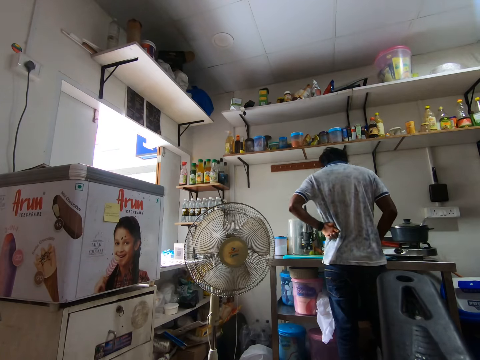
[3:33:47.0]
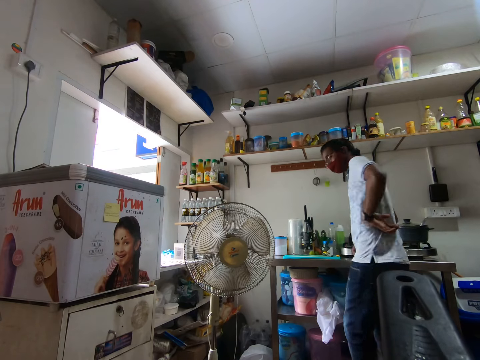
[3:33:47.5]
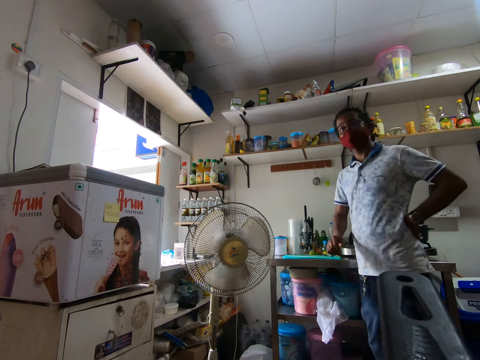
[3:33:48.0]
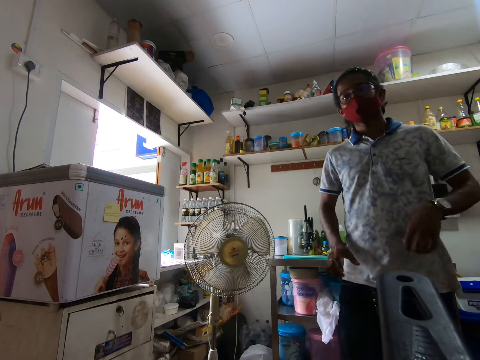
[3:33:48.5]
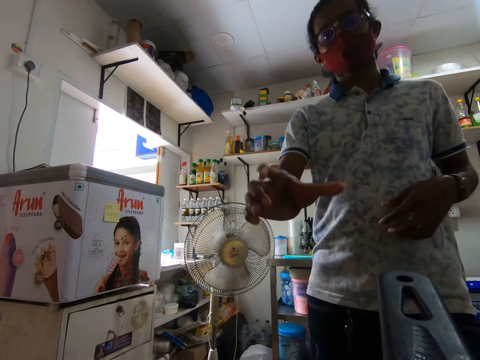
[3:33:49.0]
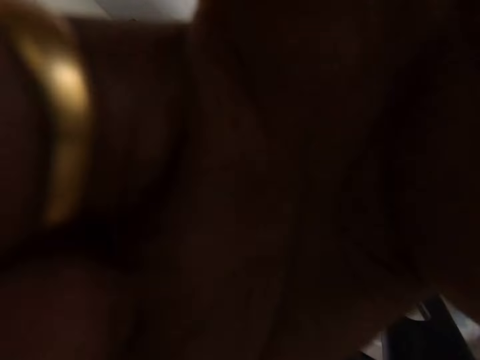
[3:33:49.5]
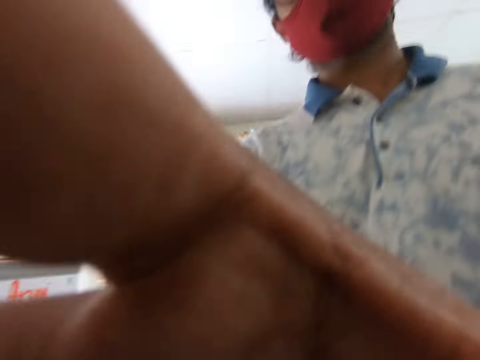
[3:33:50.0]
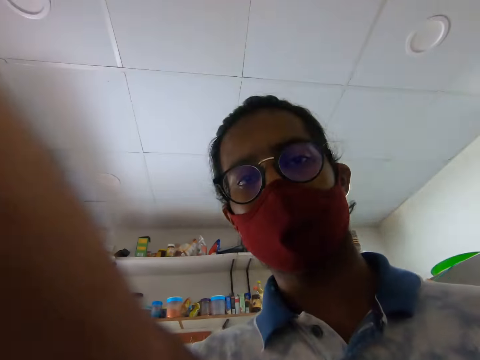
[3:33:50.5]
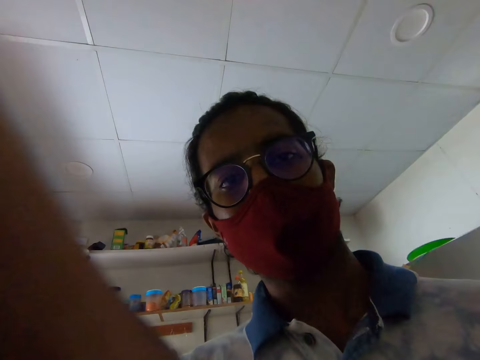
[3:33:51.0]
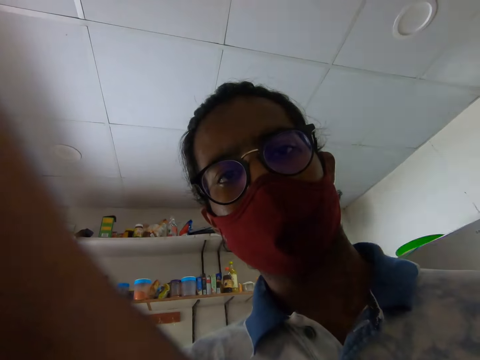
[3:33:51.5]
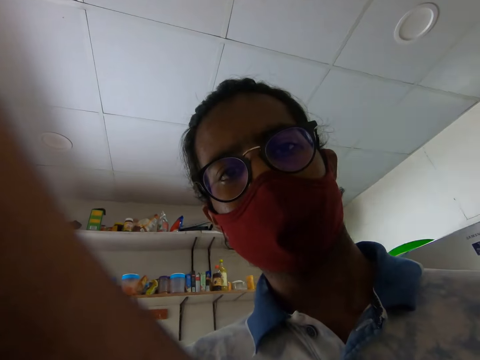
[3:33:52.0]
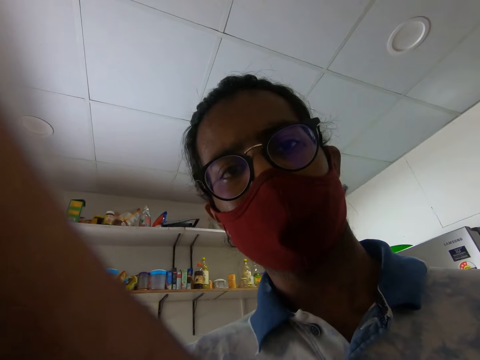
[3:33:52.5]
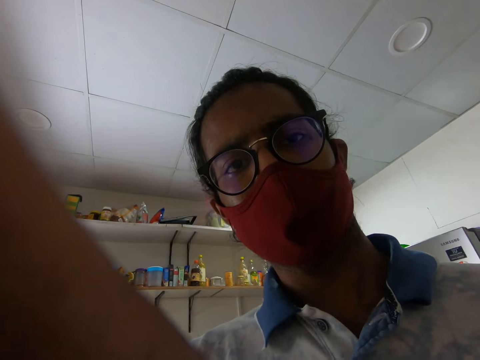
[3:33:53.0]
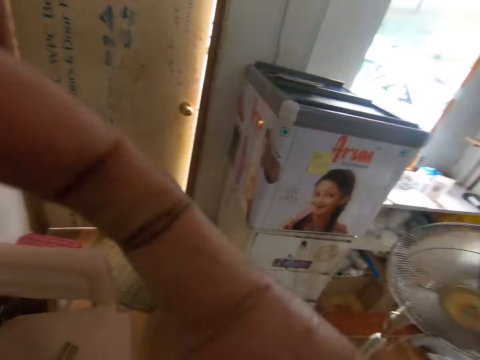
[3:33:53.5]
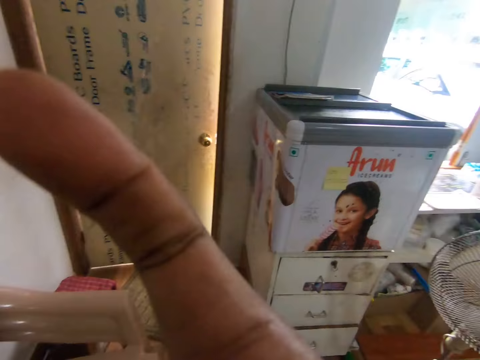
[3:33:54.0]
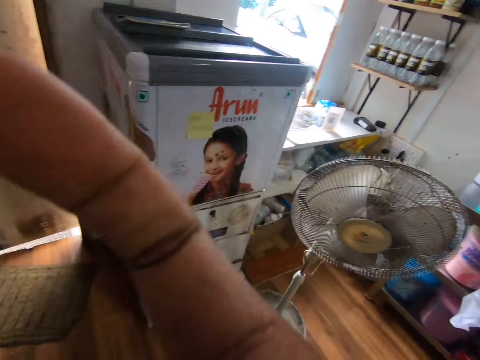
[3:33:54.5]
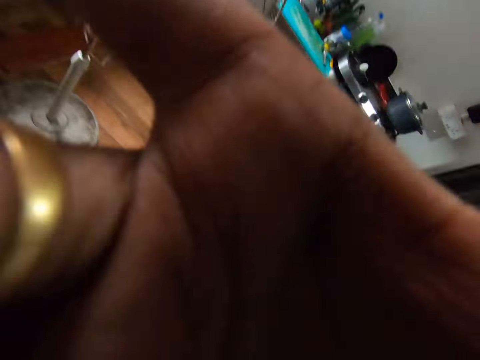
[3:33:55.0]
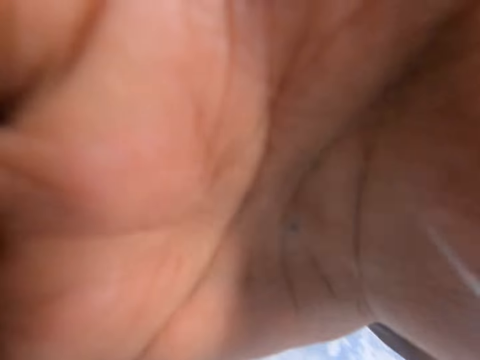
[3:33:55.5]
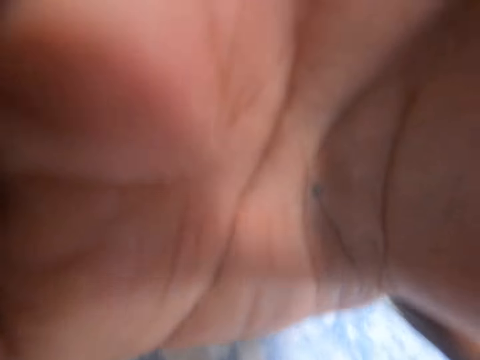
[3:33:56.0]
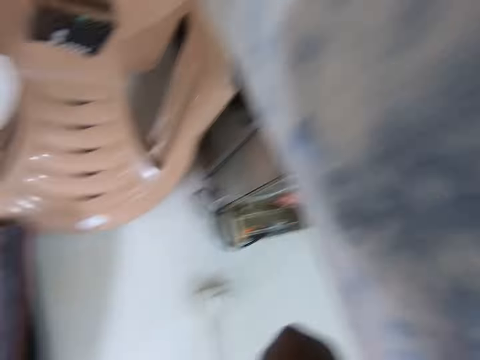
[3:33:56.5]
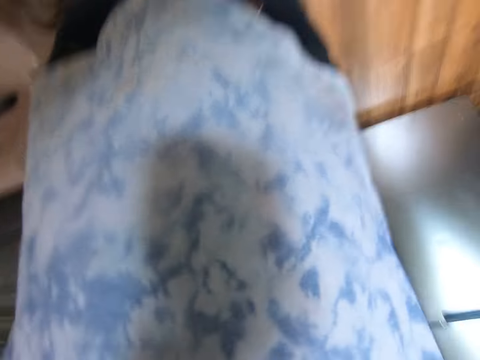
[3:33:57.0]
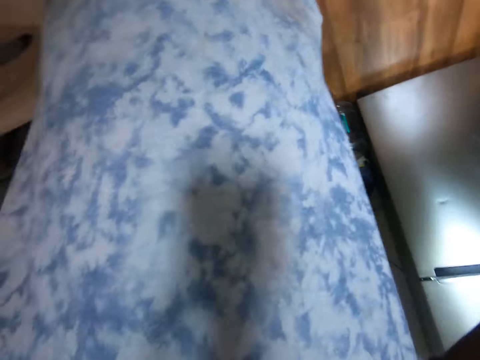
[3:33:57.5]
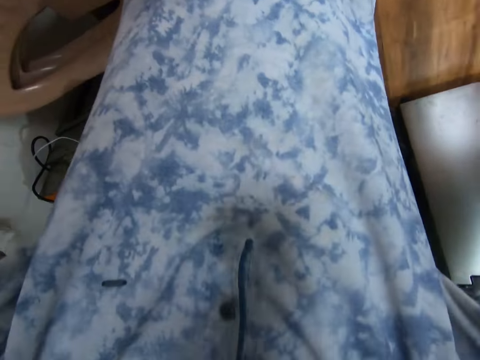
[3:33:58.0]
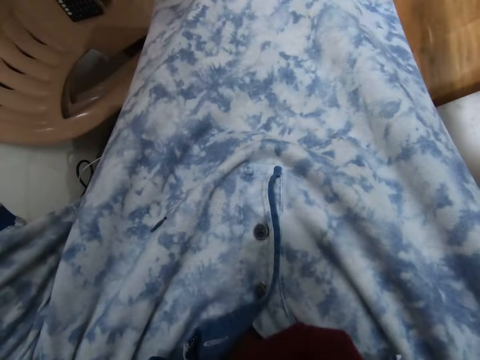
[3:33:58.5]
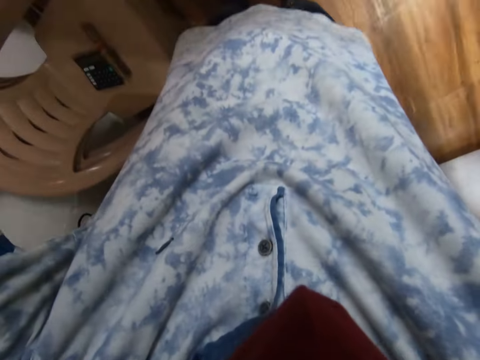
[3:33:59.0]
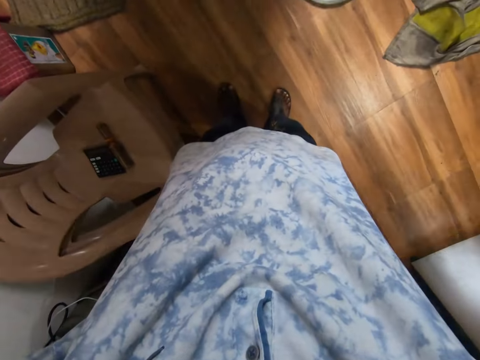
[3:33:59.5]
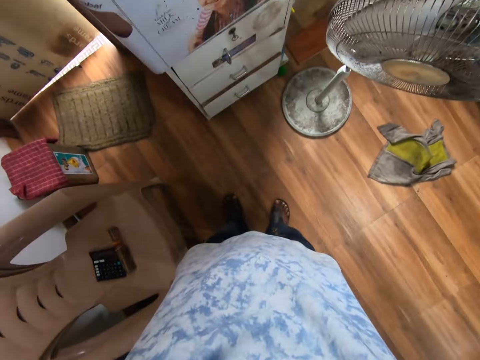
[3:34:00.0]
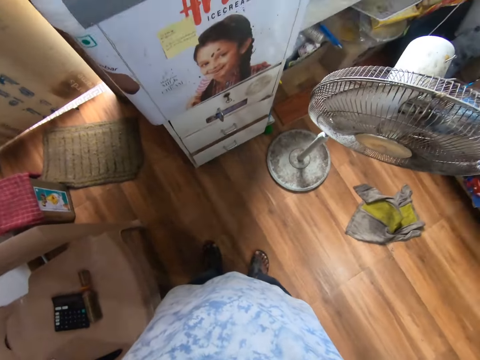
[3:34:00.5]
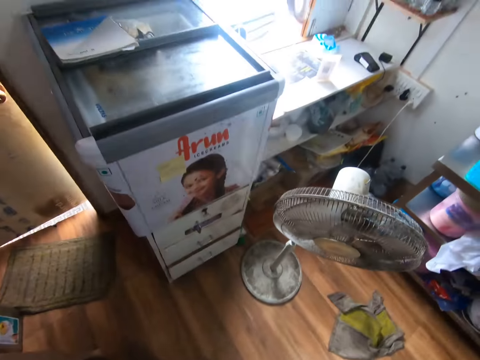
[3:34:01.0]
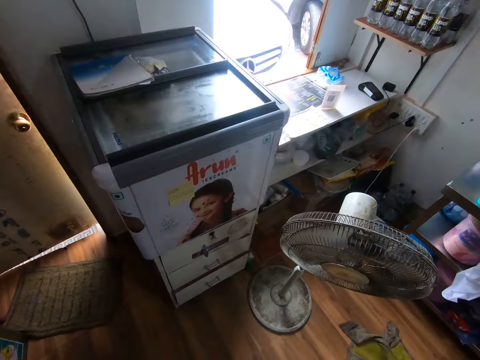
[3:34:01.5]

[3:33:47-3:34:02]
The camera wearer walks. He picks up the camera with his right hand. He wears the camera with both hands.

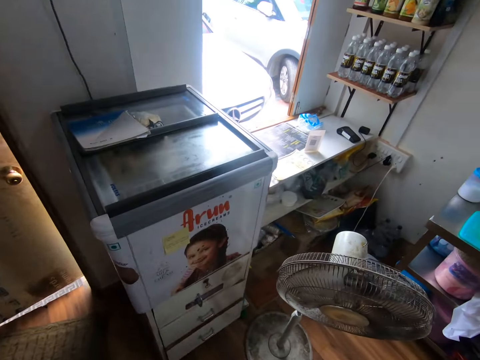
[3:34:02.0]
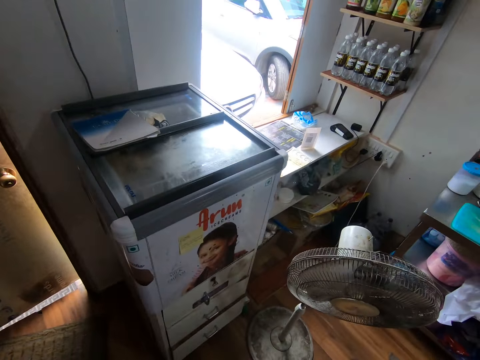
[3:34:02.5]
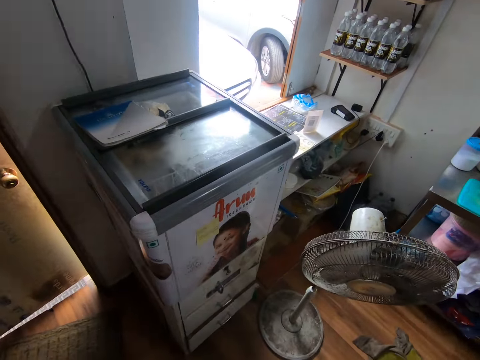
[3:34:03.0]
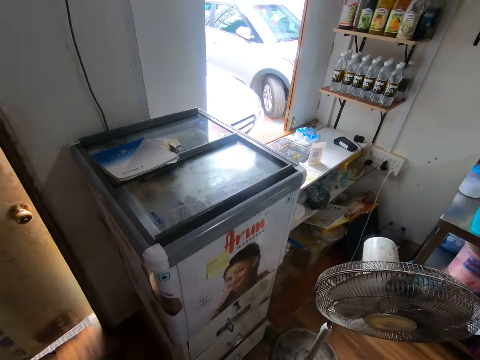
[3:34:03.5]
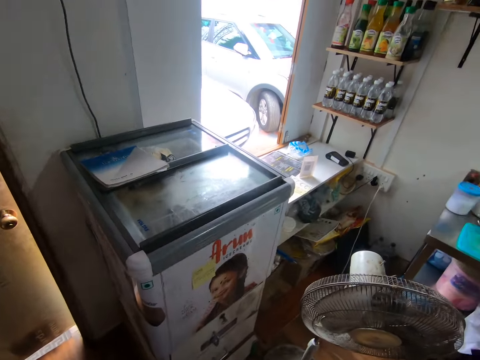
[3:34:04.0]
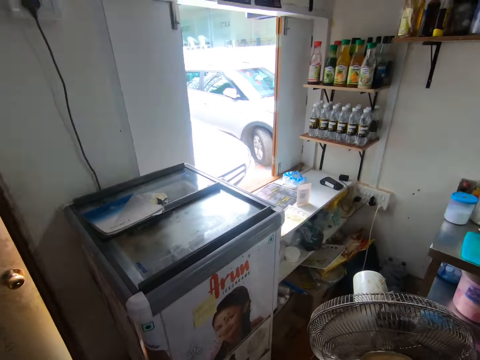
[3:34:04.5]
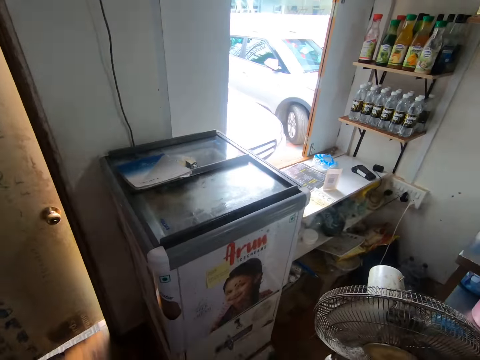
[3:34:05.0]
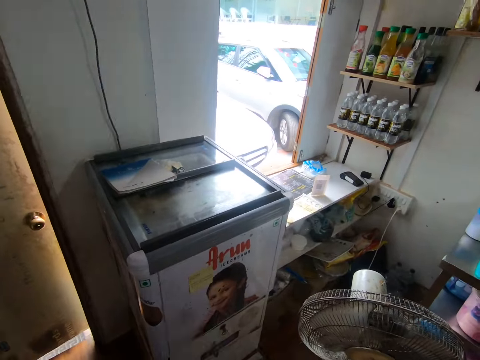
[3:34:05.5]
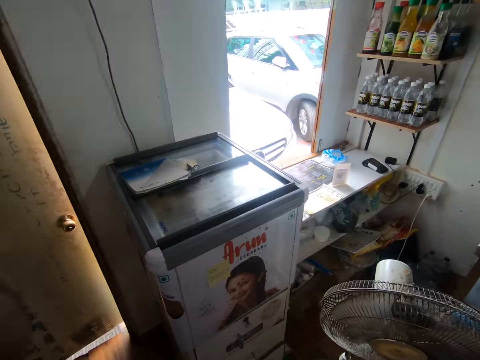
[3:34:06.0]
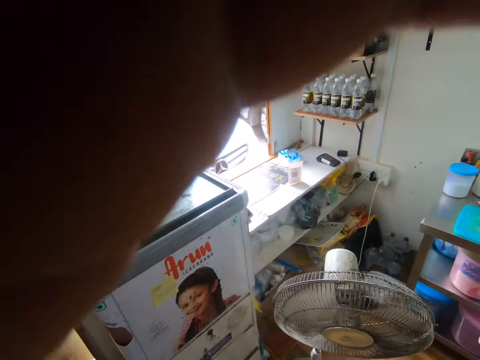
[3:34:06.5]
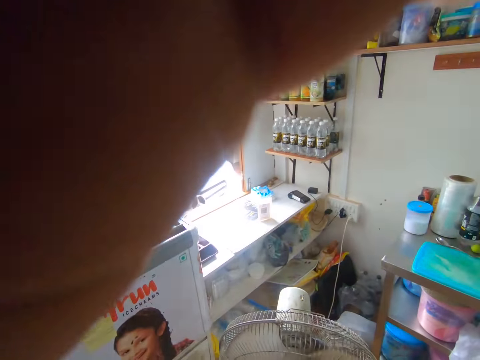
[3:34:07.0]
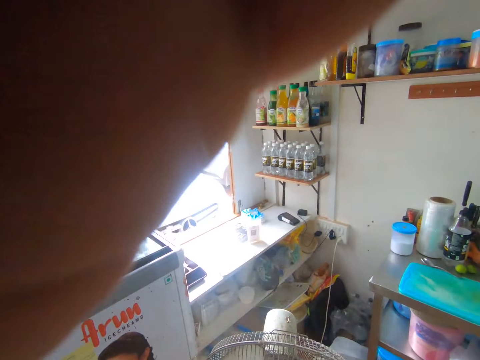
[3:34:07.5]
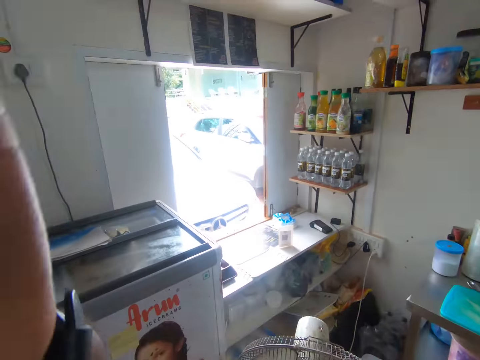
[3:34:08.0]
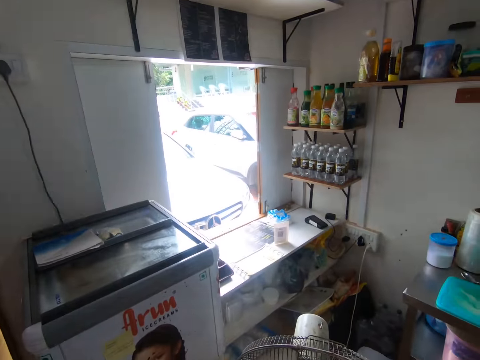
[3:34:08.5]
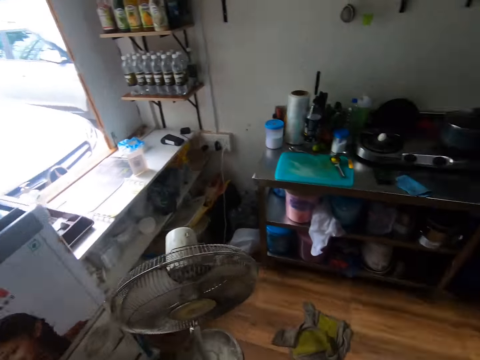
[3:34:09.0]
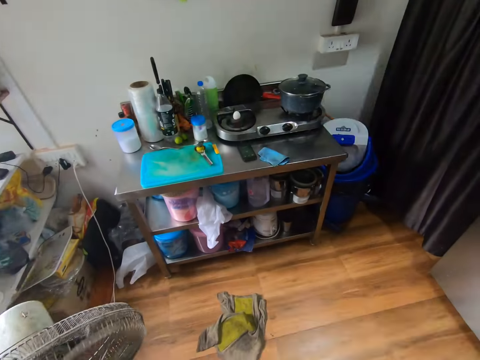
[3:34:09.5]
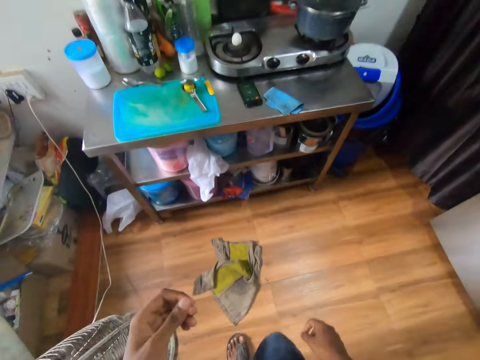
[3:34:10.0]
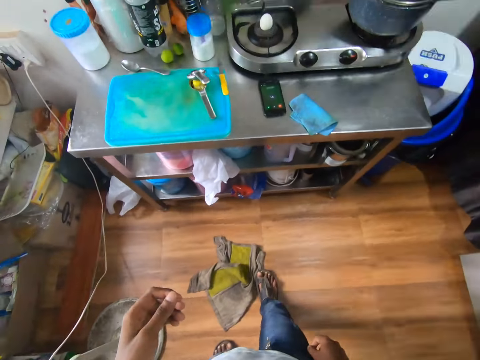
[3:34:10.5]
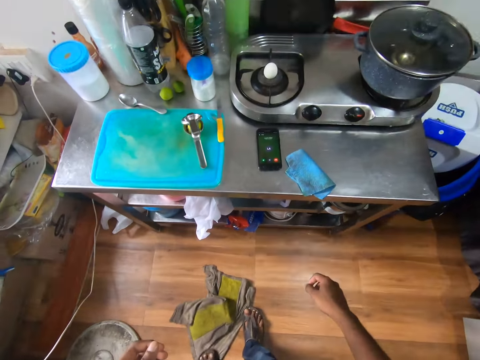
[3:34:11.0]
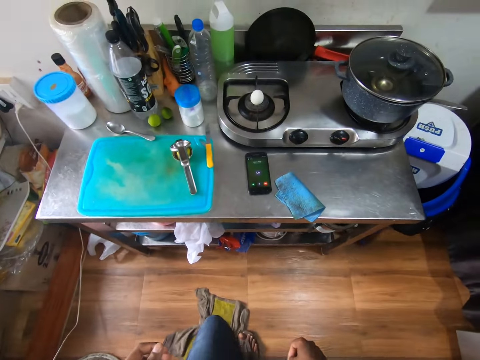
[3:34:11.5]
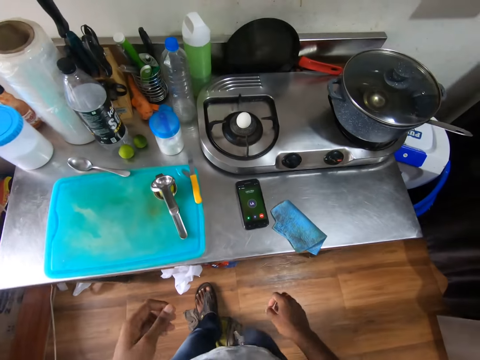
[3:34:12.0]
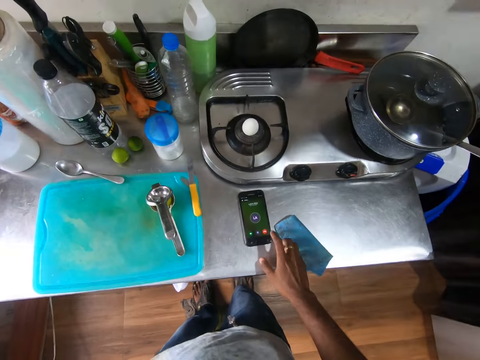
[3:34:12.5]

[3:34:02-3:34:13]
The camera wearer adjusts the camera on his head with his left hand. He walks. He dials a mobile phone.
